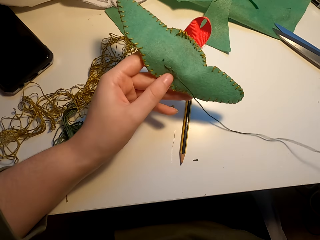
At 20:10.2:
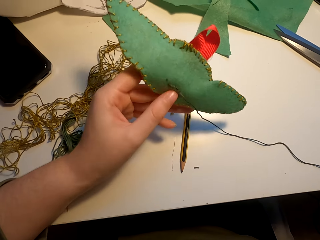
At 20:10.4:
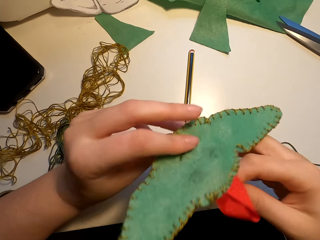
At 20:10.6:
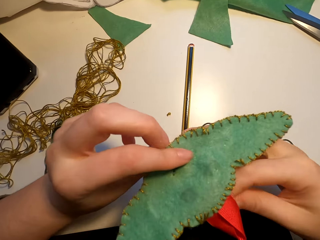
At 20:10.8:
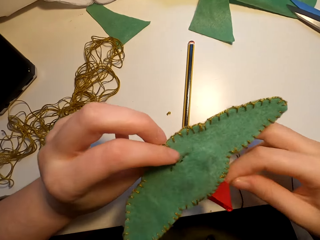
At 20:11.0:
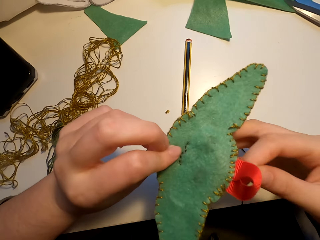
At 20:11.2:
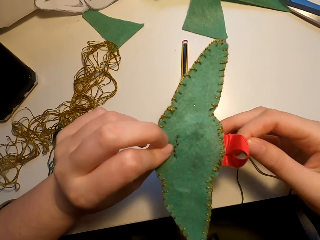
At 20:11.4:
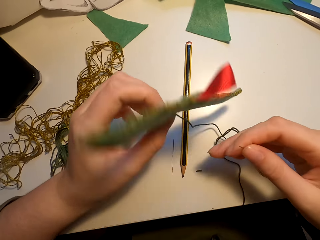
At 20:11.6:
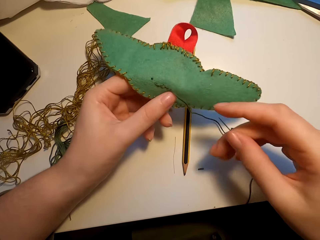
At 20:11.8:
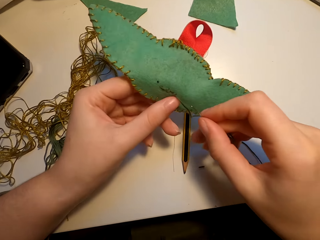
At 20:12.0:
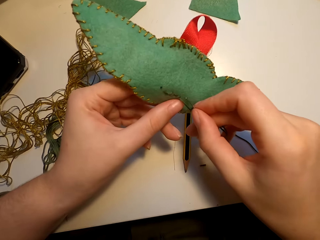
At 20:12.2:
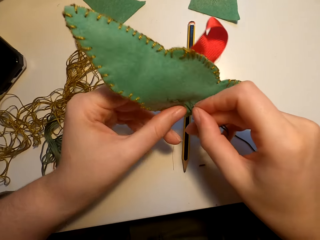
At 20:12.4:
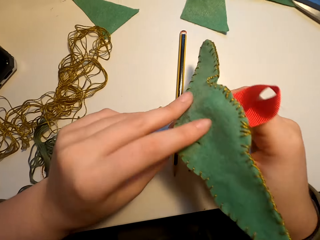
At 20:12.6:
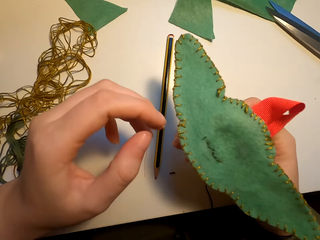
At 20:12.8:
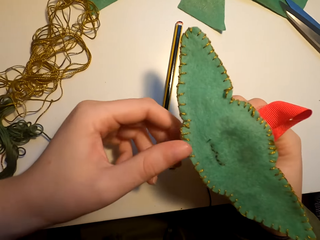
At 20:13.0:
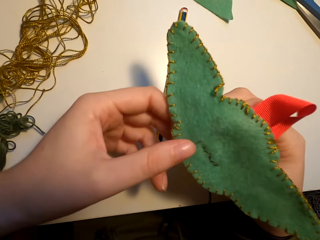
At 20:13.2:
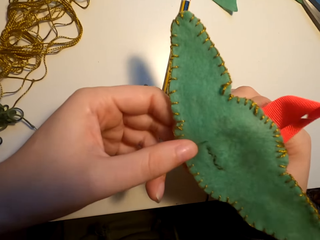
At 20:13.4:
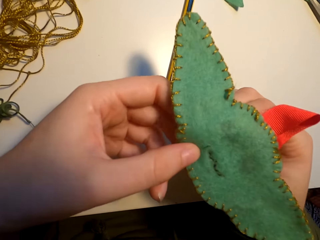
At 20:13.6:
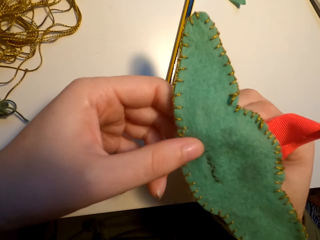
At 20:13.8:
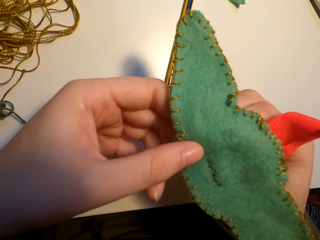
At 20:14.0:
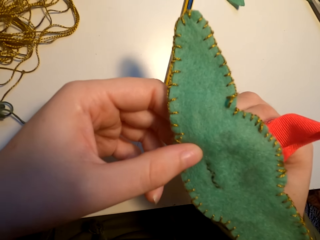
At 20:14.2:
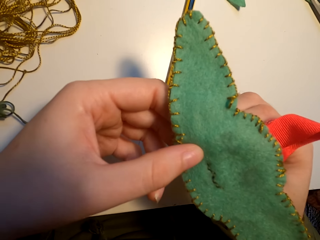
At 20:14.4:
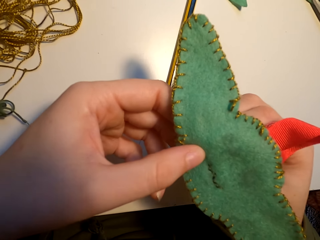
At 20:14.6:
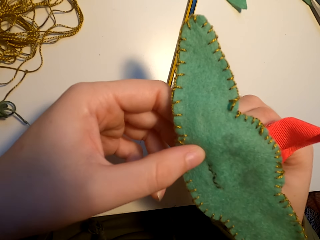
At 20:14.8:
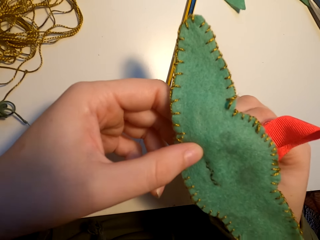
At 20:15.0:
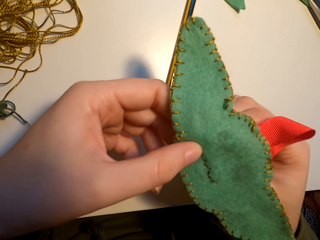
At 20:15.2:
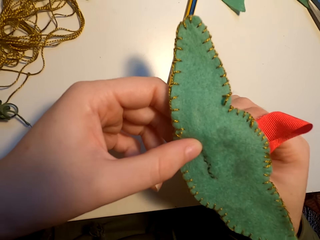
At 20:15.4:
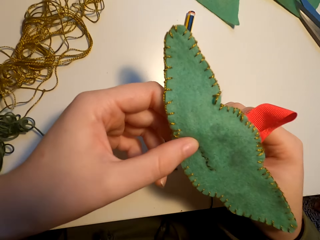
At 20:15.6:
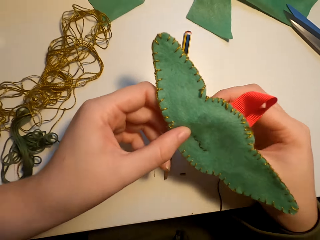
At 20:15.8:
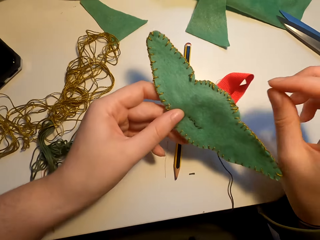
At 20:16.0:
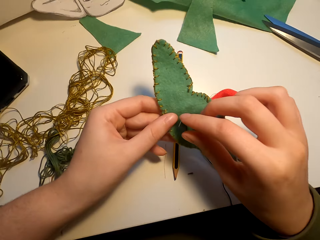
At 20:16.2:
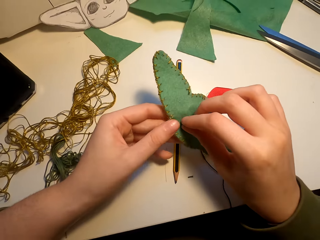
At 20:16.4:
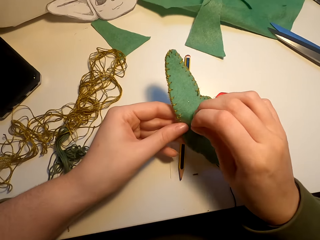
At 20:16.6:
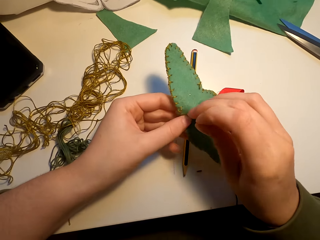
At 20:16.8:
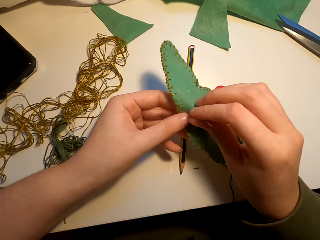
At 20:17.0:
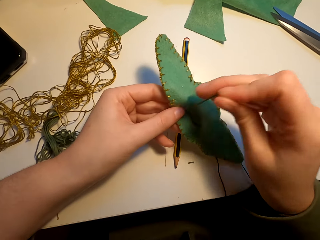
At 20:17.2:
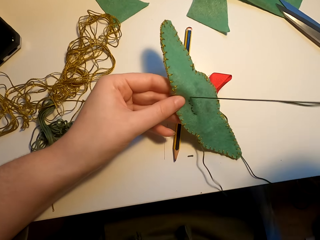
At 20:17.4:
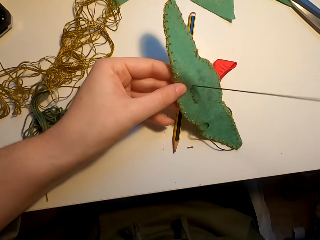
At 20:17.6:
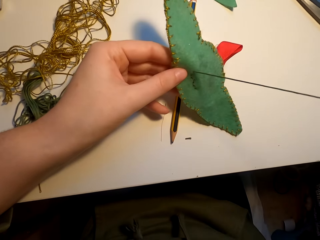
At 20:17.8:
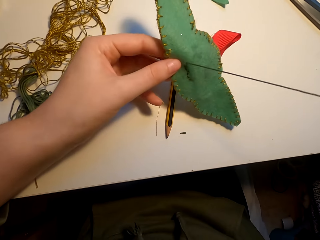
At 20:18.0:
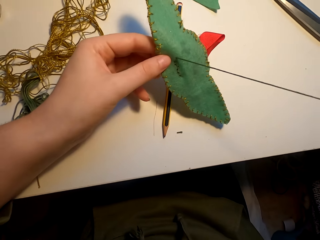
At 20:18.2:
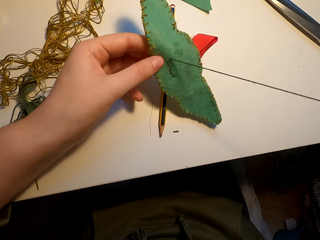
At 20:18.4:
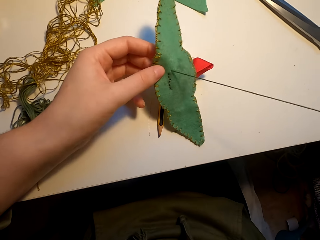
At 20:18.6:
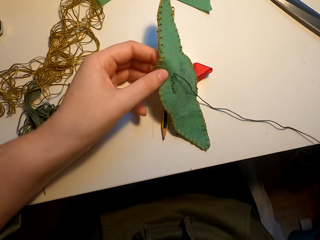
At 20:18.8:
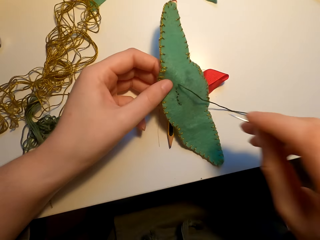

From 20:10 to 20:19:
The camera wearer turns the fabric. They sew the fabric.

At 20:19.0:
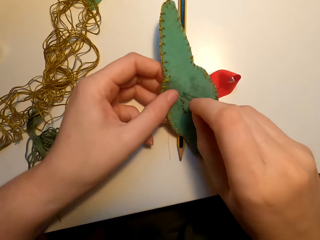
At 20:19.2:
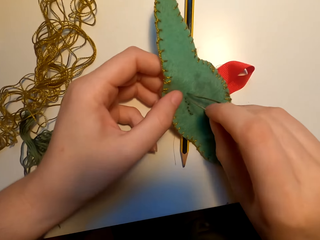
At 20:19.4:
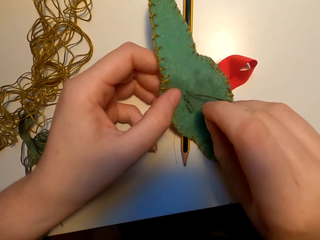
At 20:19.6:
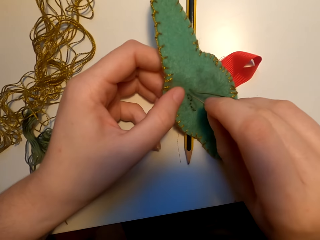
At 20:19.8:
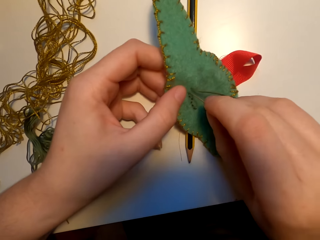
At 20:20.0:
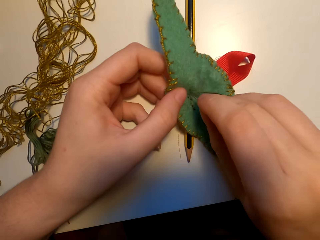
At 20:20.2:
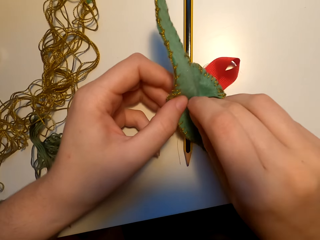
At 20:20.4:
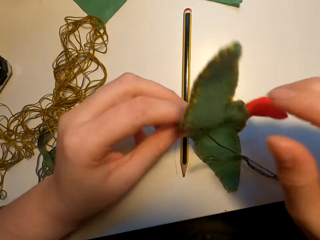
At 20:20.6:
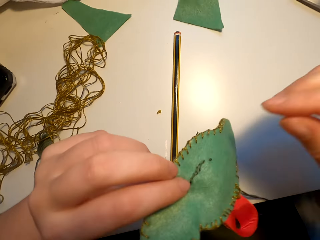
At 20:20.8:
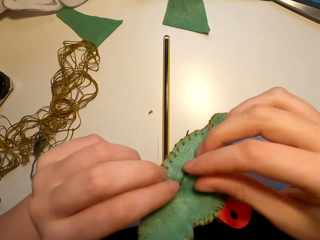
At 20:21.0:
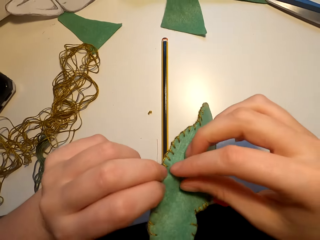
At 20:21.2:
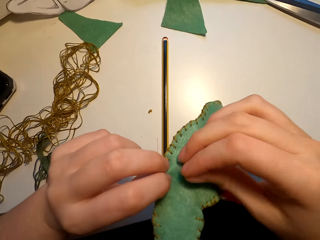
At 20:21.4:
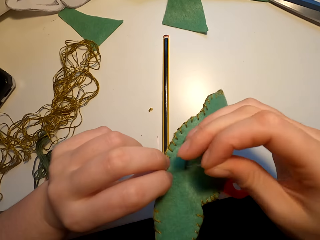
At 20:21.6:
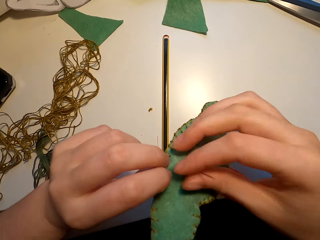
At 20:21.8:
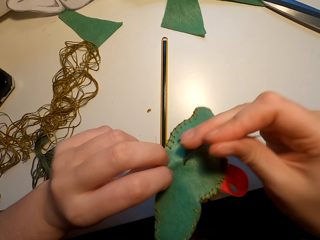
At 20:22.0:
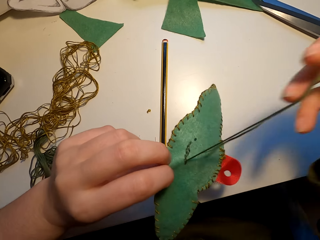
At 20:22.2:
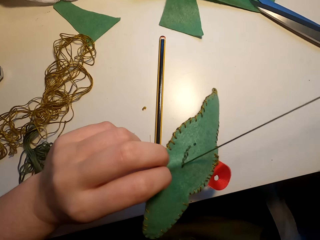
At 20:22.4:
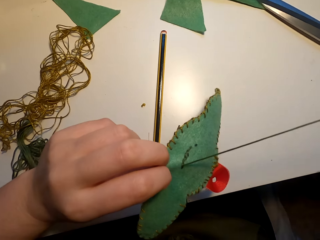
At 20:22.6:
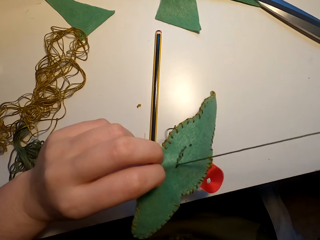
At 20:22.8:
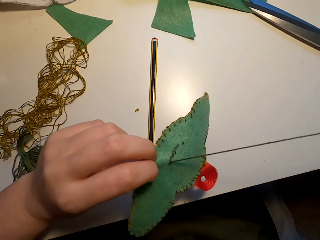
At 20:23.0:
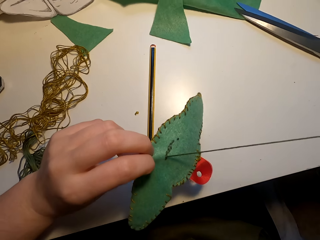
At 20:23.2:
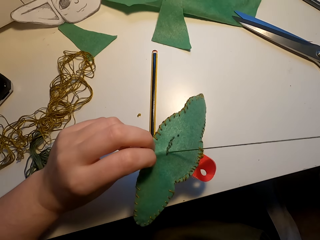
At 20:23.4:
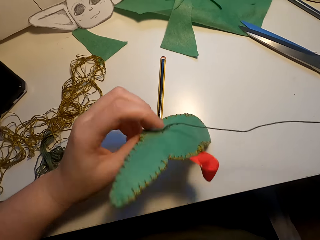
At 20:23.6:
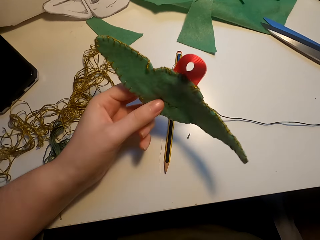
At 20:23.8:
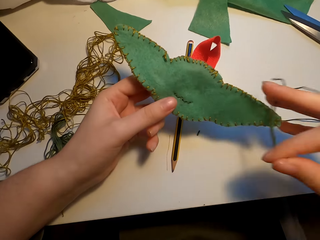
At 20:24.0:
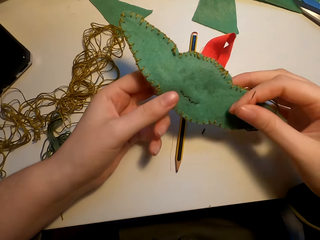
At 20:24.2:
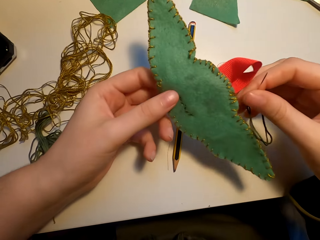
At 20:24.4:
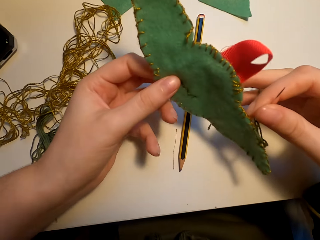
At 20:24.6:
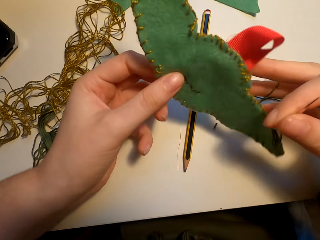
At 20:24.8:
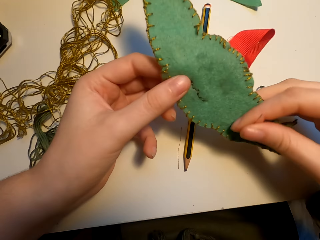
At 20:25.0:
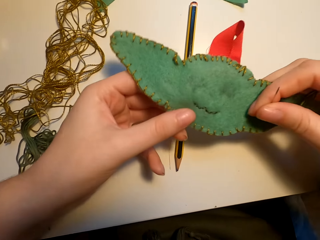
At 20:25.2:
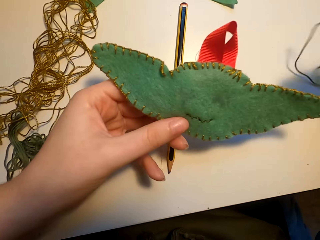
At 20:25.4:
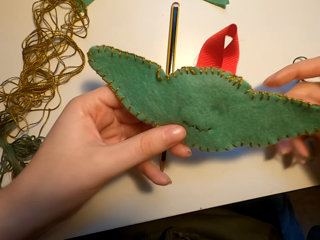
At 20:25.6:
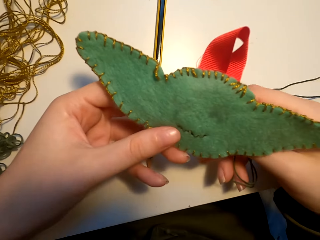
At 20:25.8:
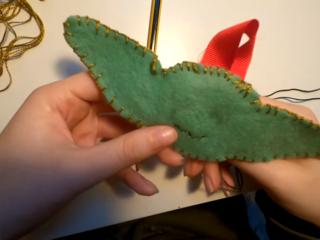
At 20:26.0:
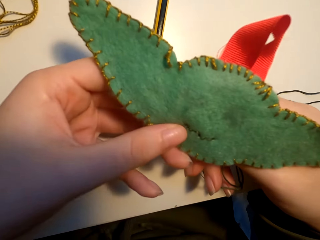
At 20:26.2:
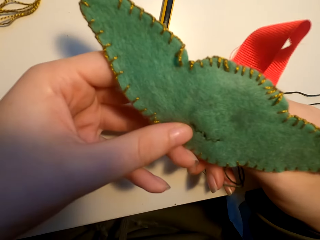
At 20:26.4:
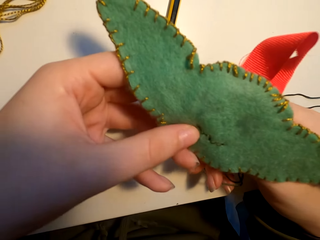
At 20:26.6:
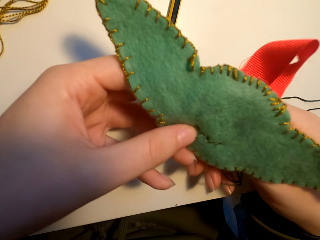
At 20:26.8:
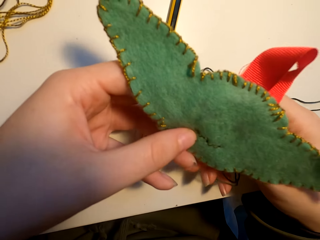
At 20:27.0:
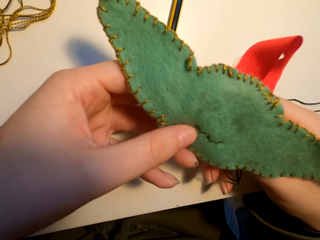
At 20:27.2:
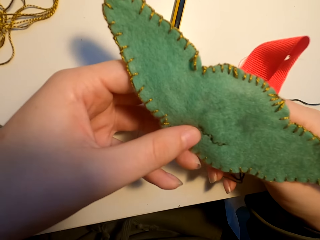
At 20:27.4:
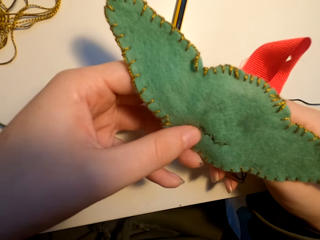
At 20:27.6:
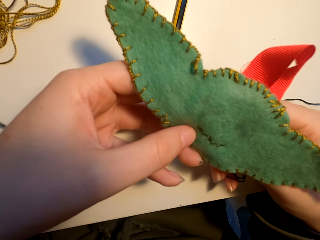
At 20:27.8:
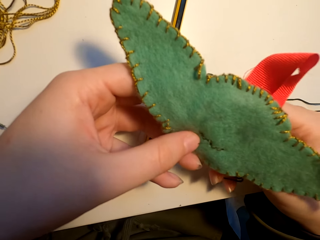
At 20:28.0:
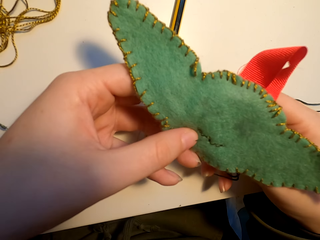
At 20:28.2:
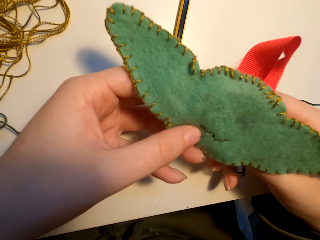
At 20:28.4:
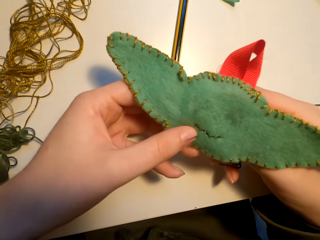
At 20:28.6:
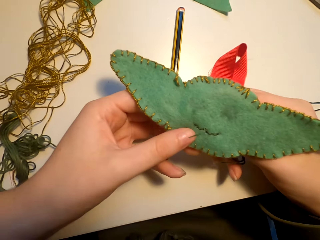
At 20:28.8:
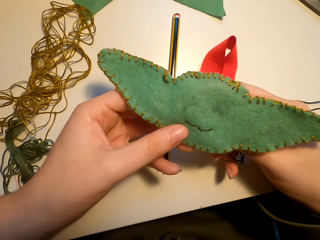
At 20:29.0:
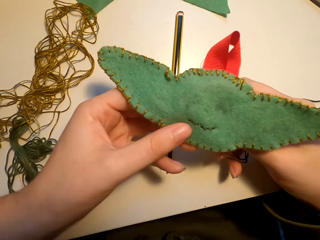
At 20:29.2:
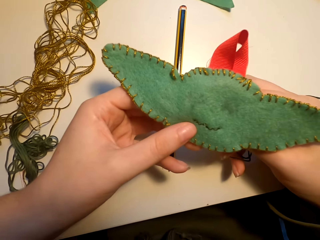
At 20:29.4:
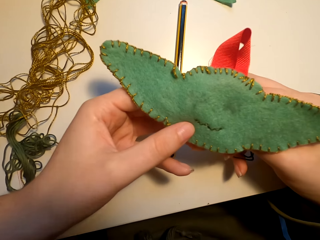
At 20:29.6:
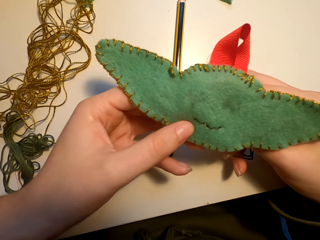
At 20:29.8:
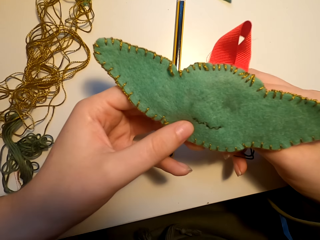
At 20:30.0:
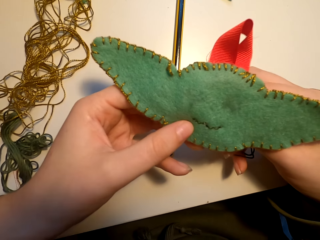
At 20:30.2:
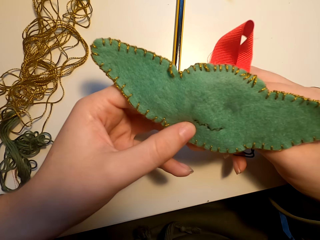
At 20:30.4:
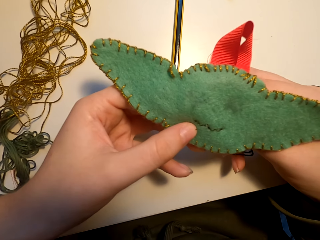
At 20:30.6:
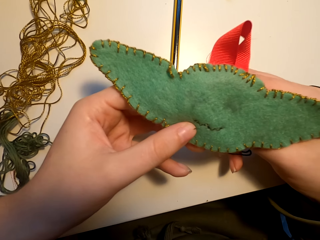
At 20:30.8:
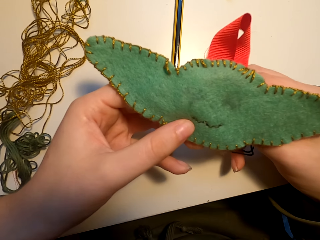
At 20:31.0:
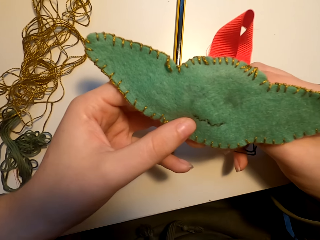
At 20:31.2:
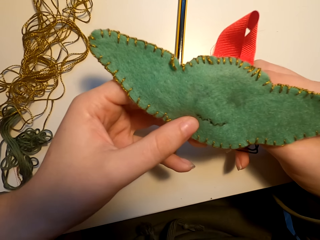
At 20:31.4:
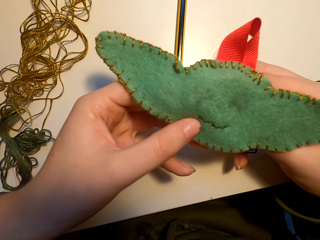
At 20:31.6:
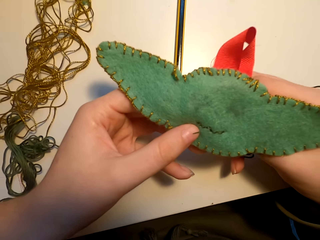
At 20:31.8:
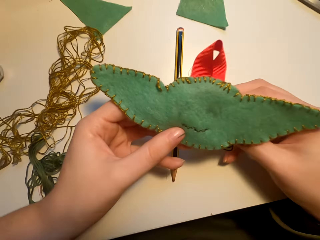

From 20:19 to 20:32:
The camera wearer turns the thread. They sew the thread. They turn the fabric. They sew the fabric.
